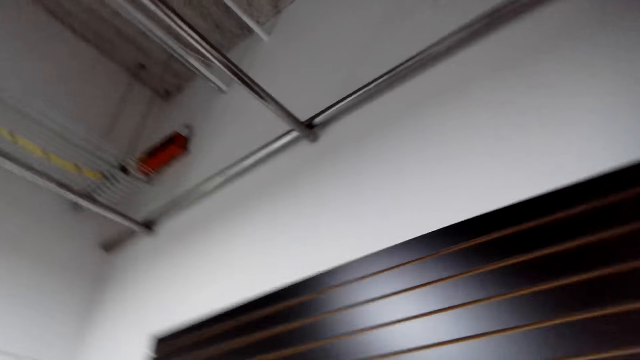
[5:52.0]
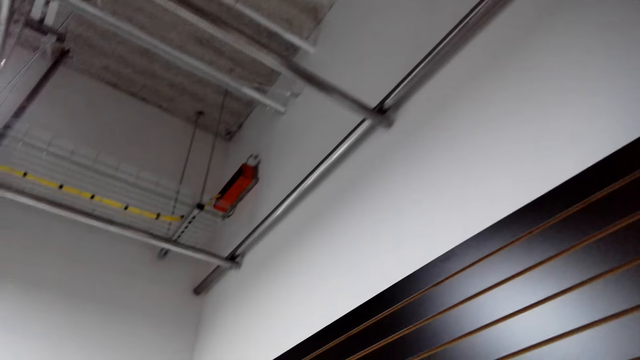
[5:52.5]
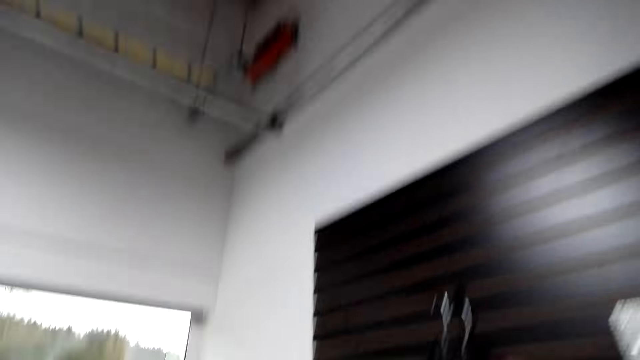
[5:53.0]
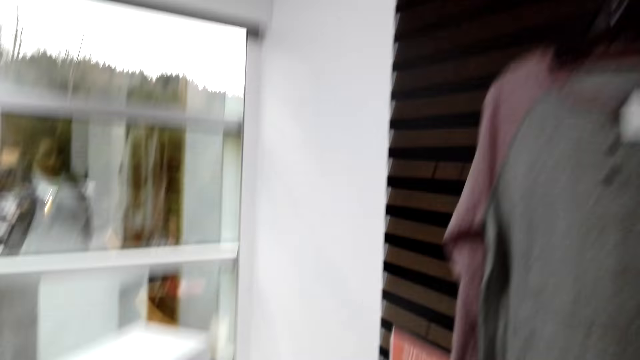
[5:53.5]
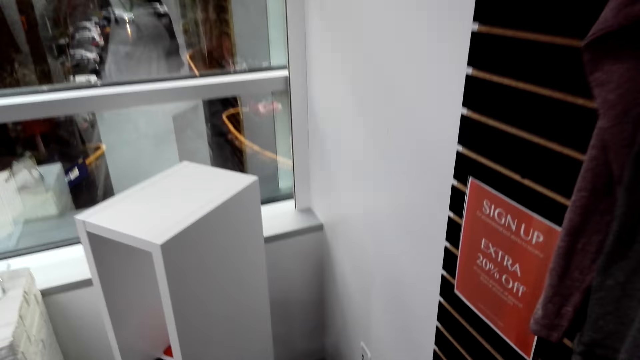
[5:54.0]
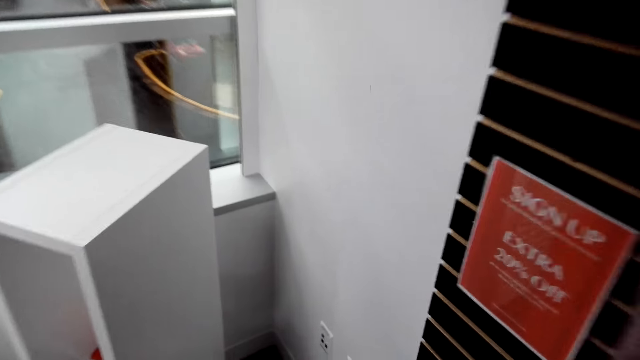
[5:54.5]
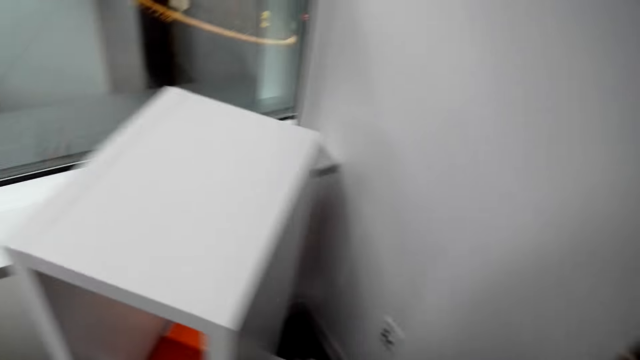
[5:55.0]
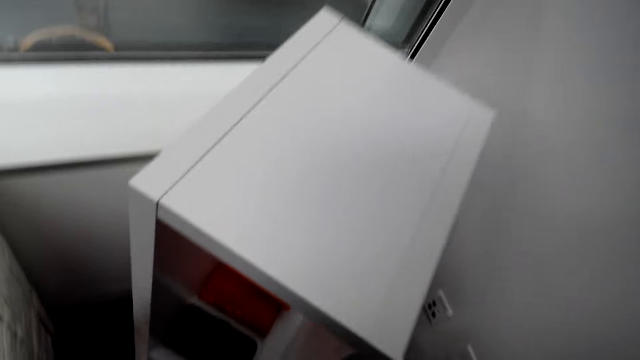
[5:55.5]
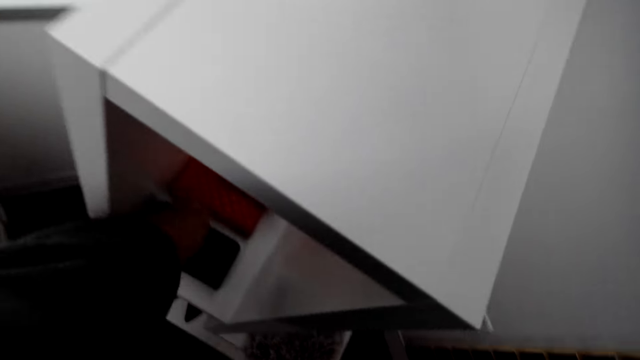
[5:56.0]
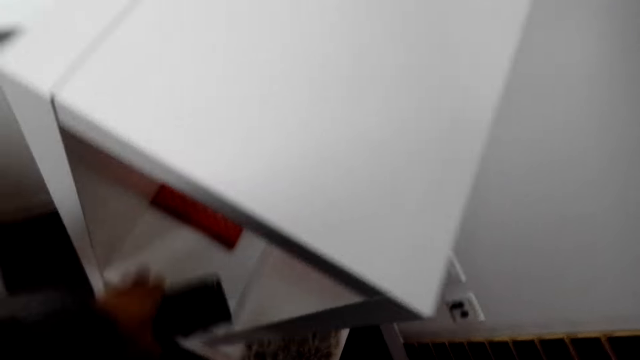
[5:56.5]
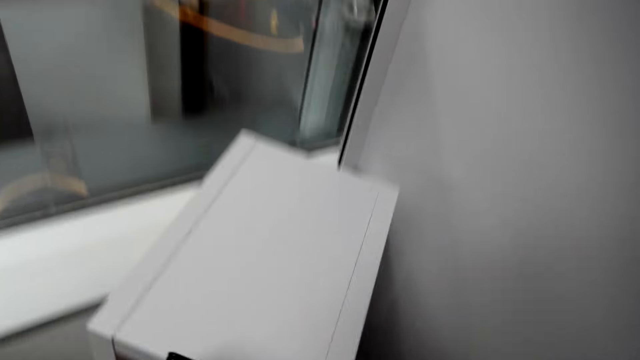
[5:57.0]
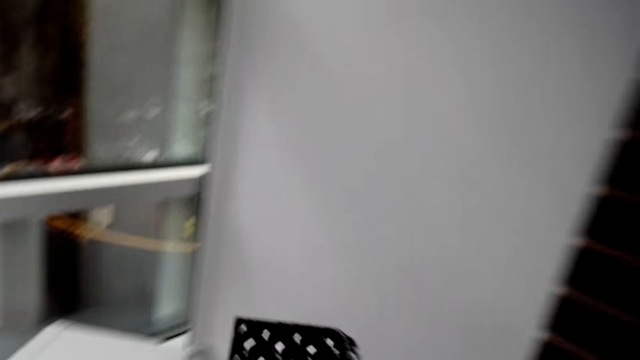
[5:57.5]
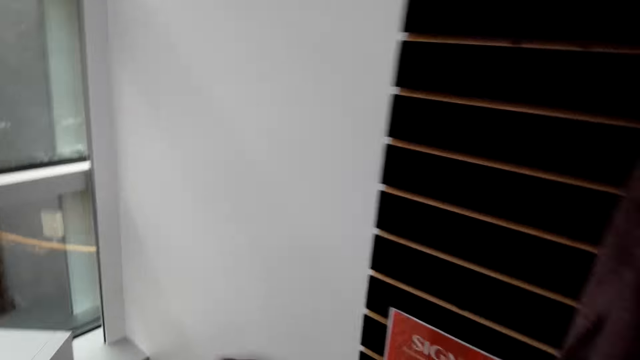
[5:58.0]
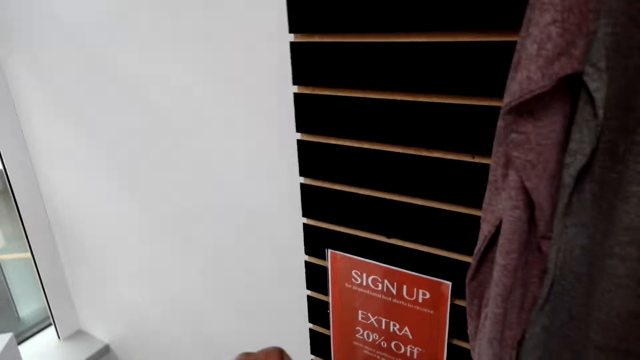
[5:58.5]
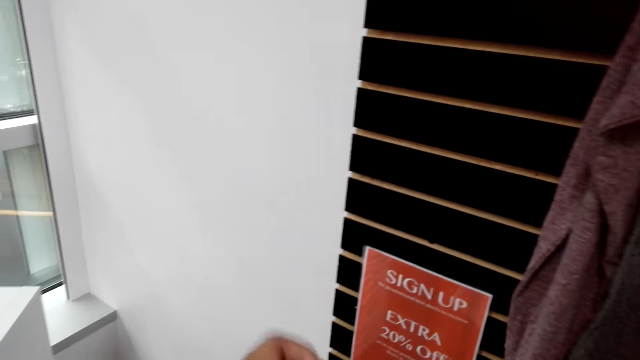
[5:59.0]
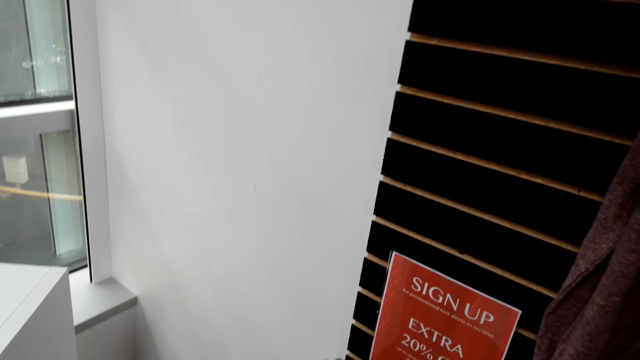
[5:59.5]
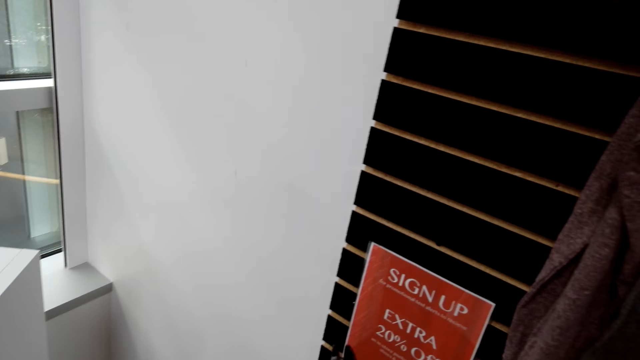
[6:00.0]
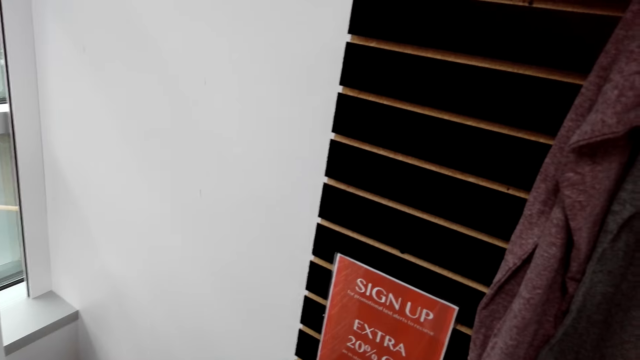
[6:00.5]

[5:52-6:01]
The camera wearer walks to the rack on the corner and looks around. They grab a phone case on the rack. They open the phone case and look at the phone case.

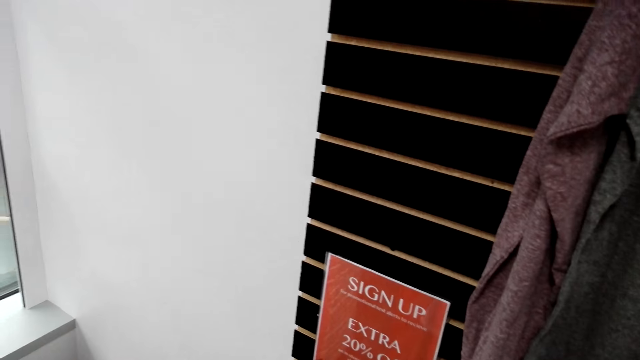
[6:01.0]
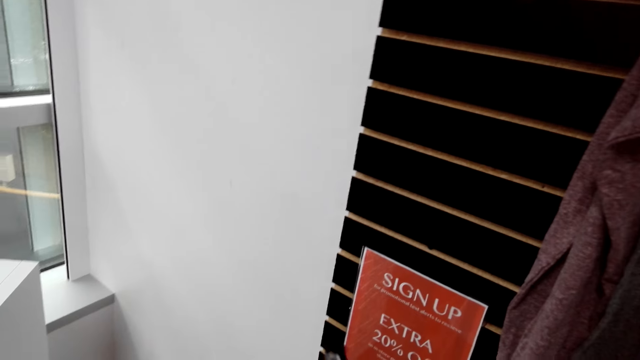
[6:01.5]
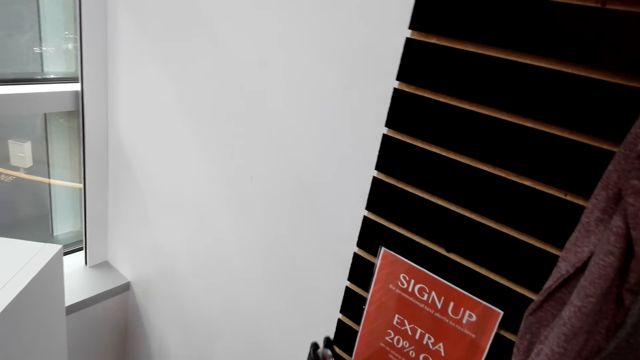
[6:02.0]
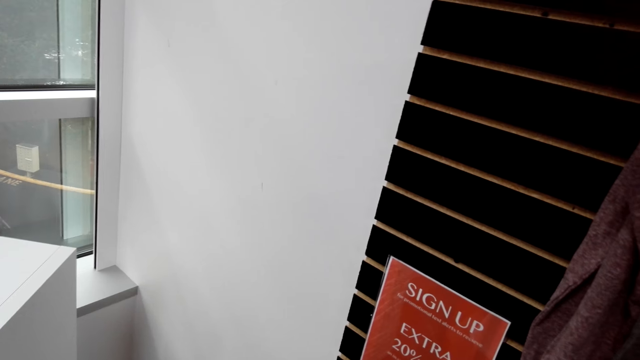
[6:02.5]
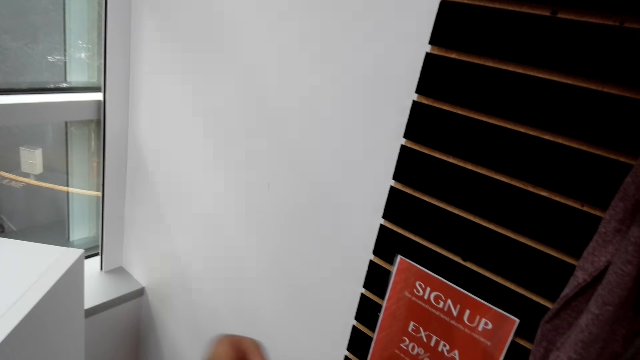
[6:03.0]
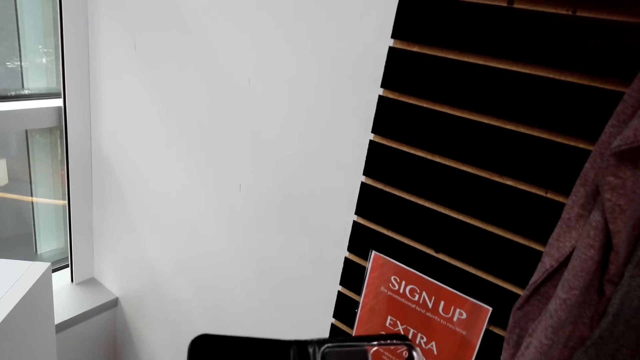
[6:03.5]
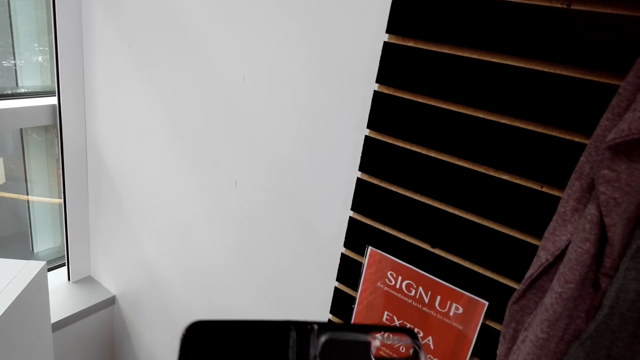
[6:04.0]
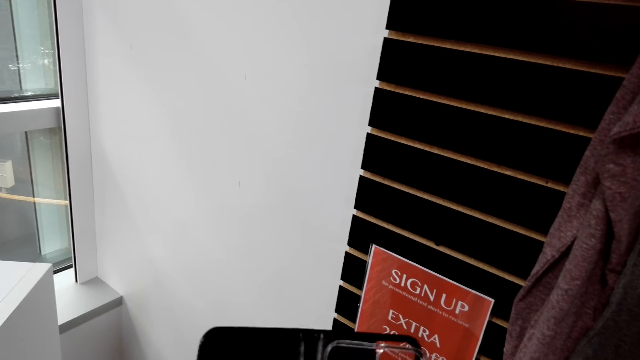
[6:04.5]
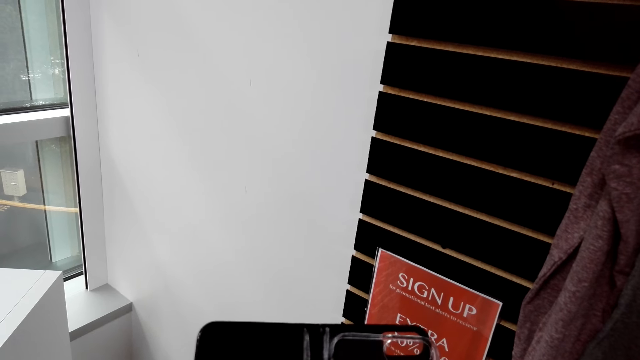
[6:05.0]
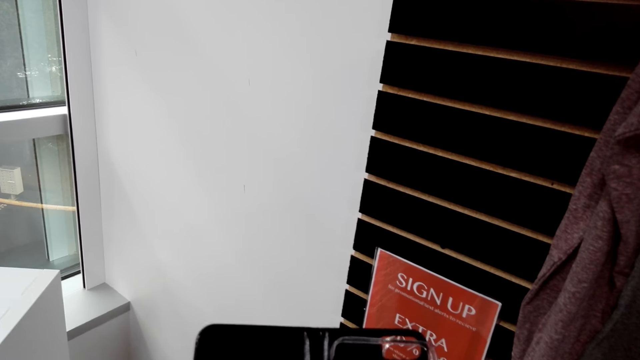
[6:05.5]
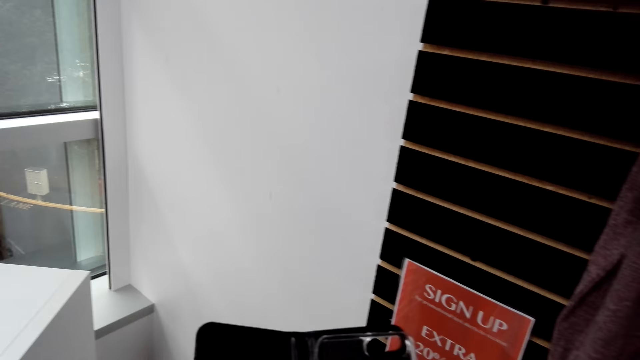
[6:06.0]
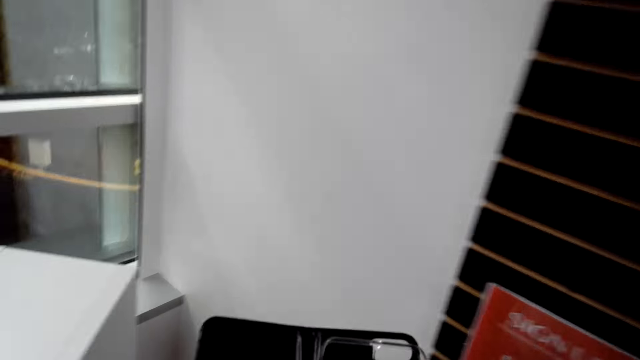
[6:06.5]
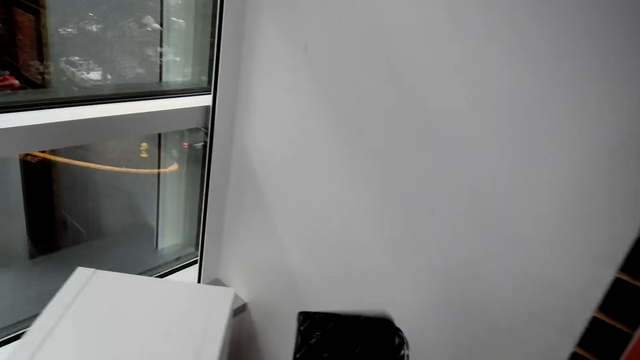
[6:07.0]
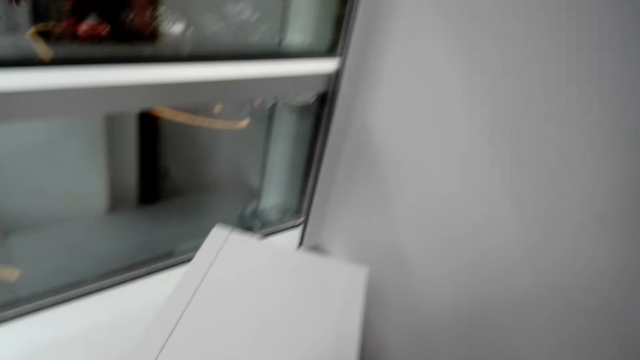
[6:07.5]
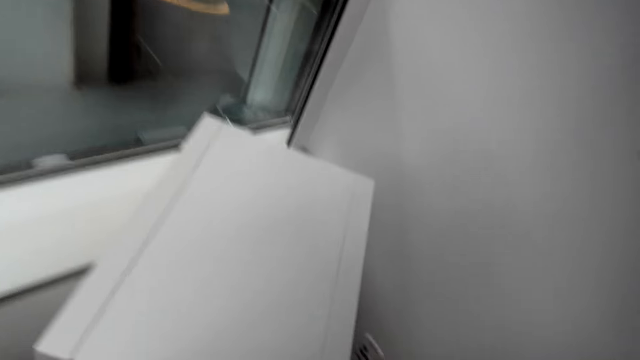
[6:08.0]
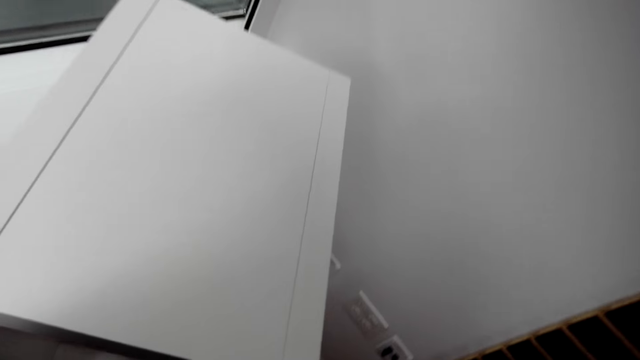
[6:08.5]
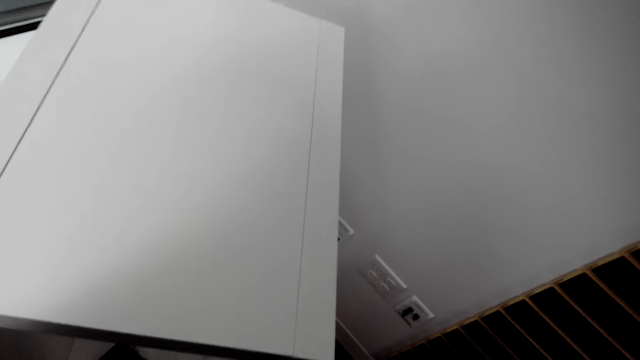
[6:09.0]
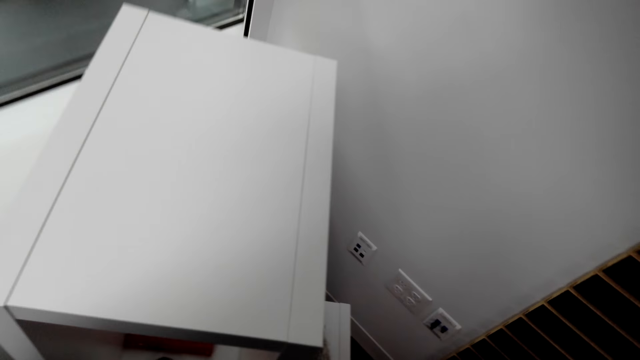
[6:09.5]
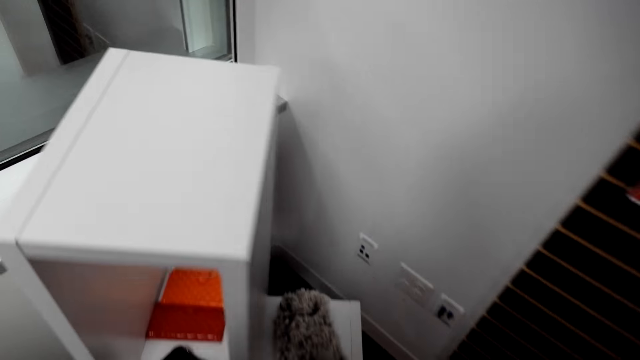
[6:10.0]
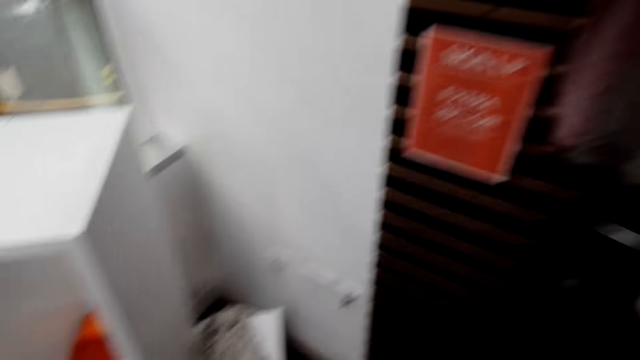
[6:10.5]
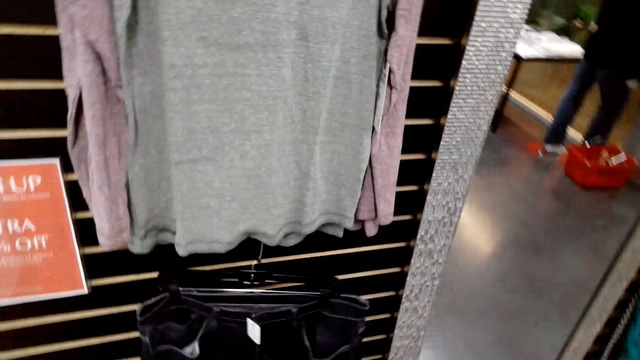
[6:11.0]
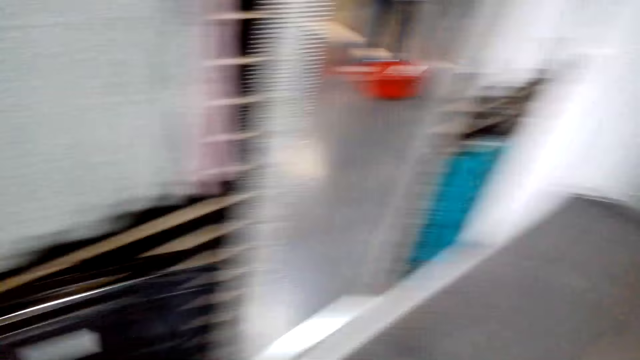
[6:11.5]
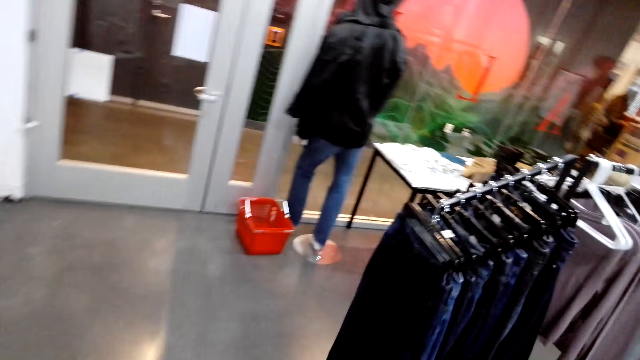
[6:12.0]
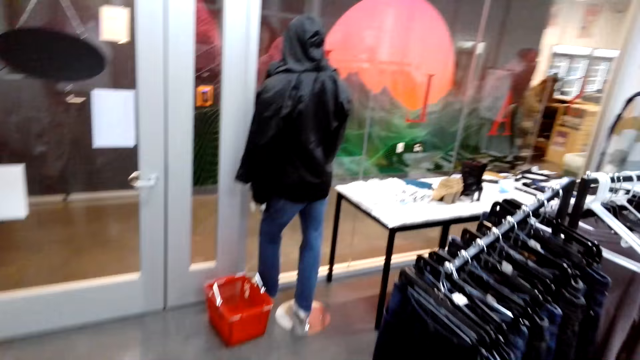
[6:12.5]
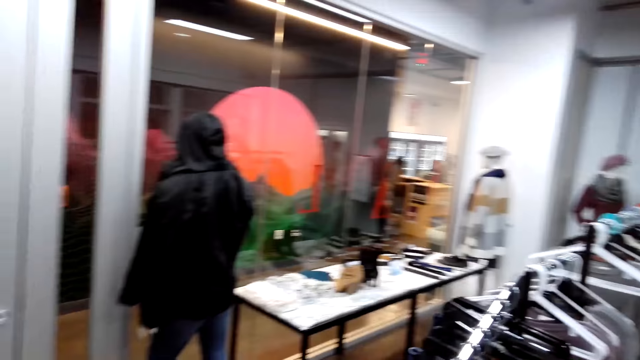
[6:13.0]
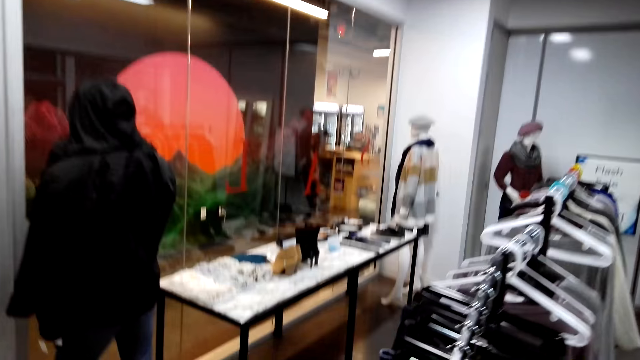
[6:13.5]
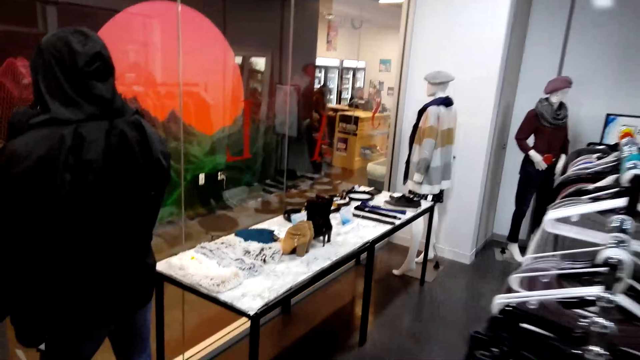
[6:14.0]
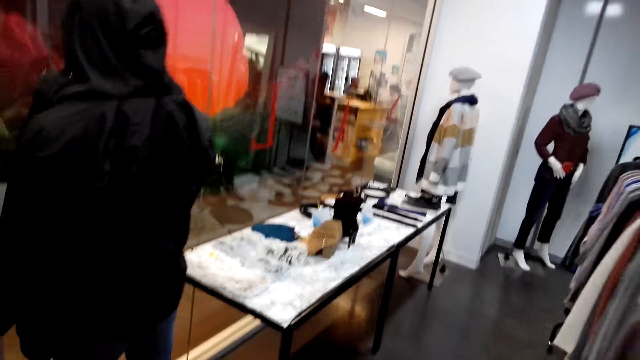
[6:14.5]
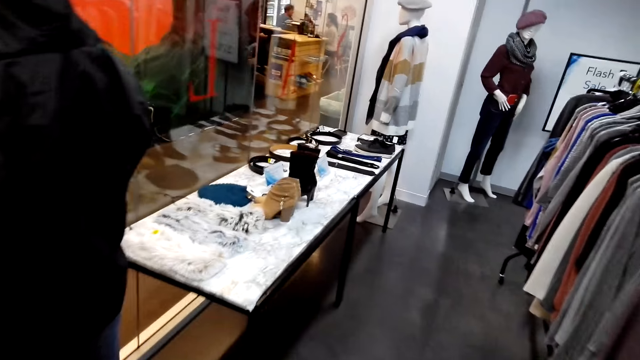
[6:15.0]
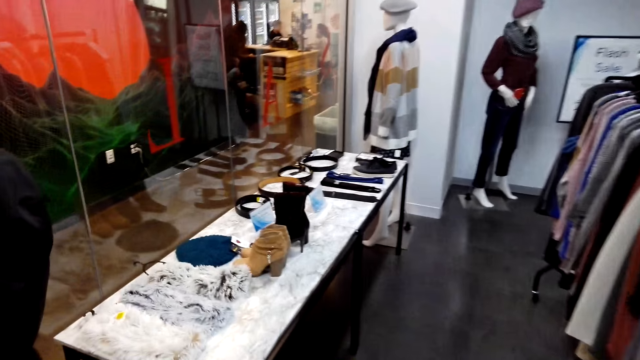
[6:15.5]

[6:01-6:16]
The camera wearer holds the phone case and converses with an attendant. They look at the phone case. The attendant talks to the camera wearer. The camera wearer talks to the attendant. They close the phone case and put the phone case back on the rack. They turn around, walk to the display rack, and look around.
